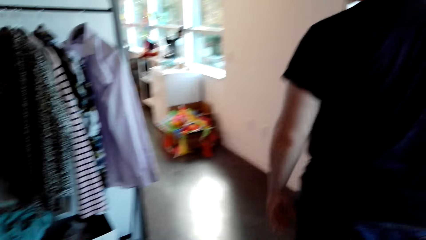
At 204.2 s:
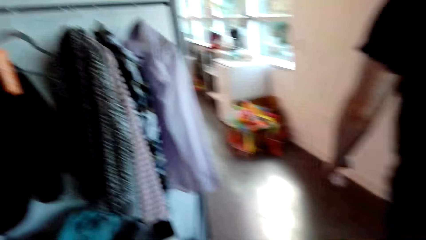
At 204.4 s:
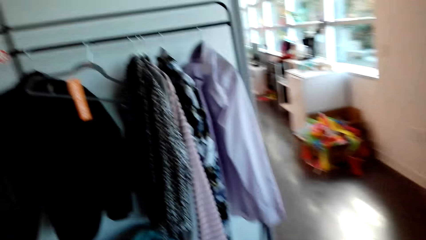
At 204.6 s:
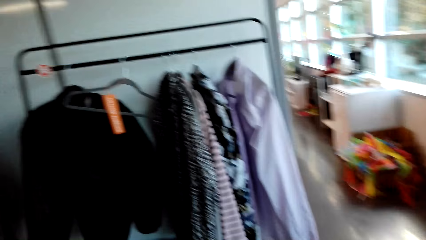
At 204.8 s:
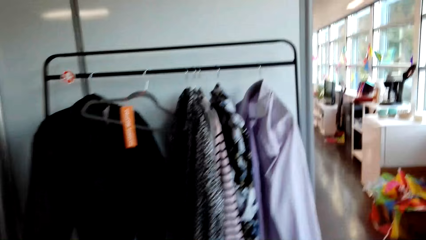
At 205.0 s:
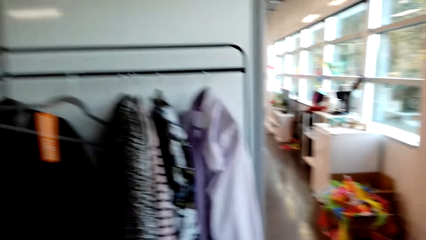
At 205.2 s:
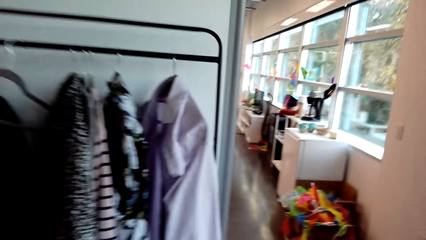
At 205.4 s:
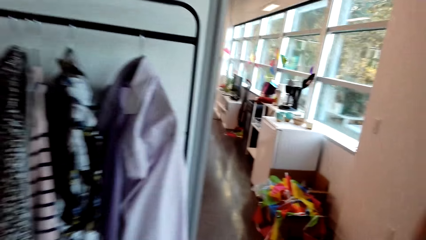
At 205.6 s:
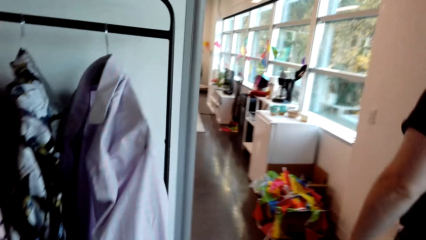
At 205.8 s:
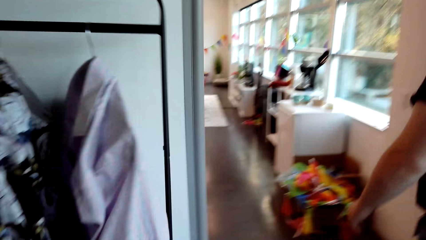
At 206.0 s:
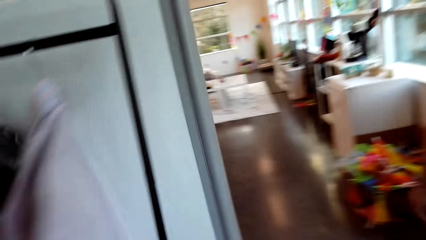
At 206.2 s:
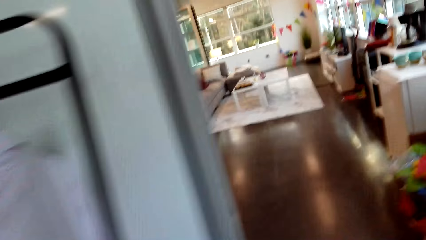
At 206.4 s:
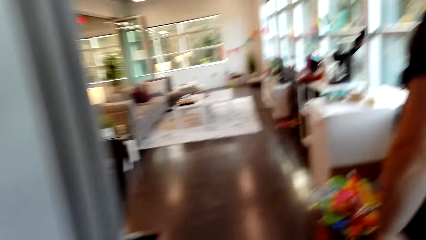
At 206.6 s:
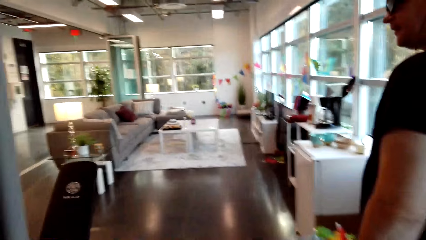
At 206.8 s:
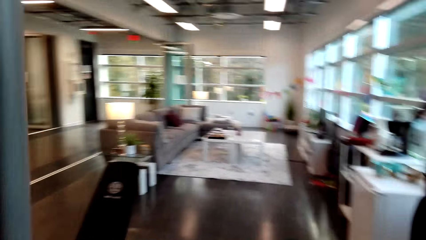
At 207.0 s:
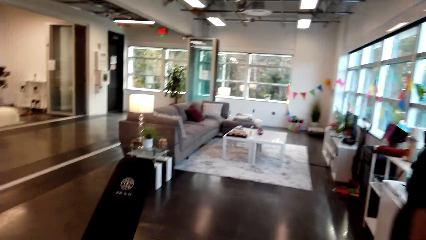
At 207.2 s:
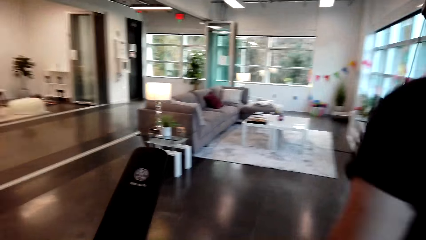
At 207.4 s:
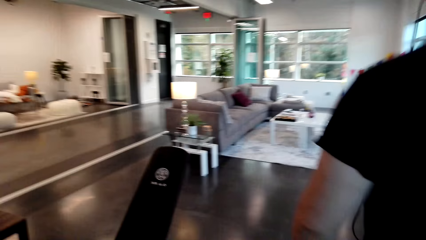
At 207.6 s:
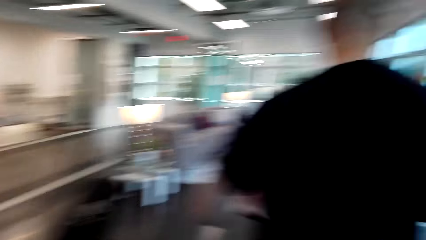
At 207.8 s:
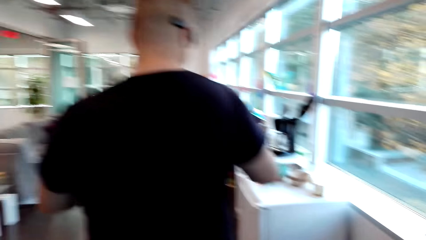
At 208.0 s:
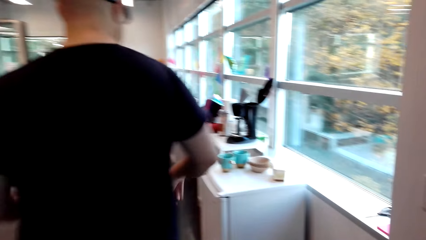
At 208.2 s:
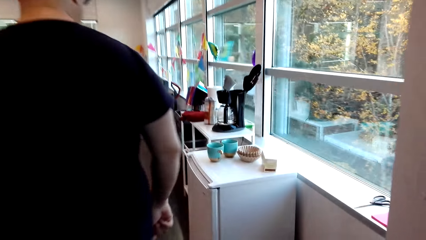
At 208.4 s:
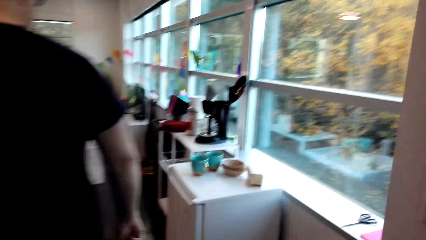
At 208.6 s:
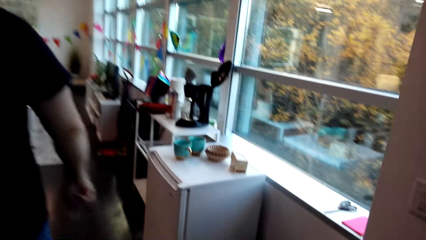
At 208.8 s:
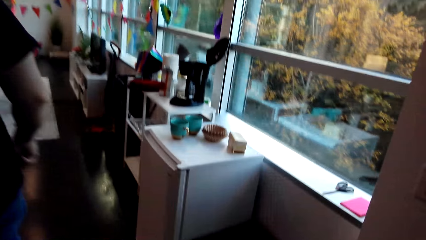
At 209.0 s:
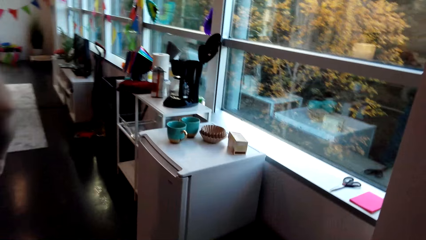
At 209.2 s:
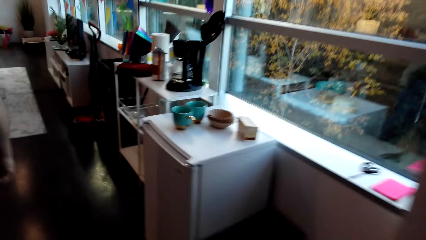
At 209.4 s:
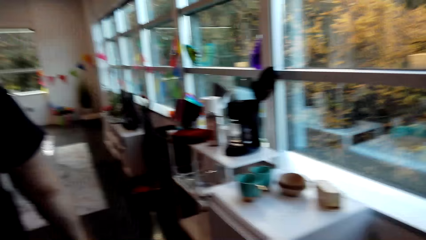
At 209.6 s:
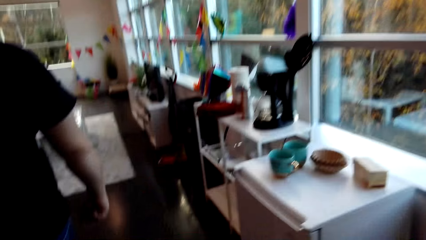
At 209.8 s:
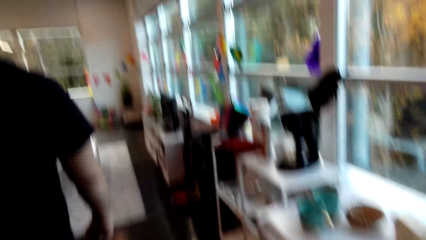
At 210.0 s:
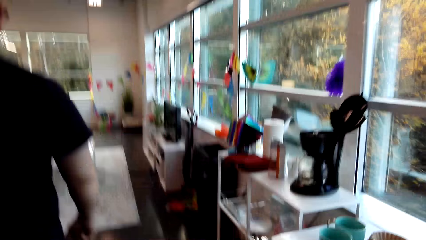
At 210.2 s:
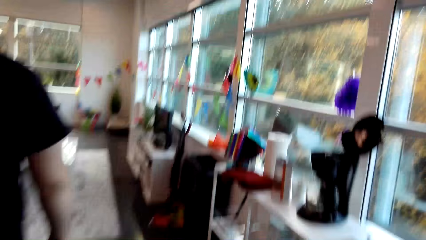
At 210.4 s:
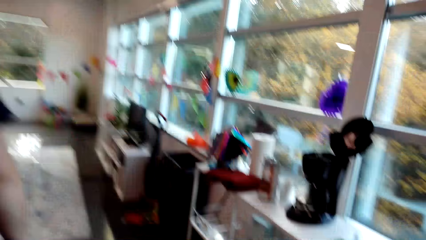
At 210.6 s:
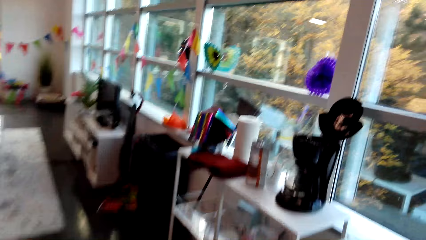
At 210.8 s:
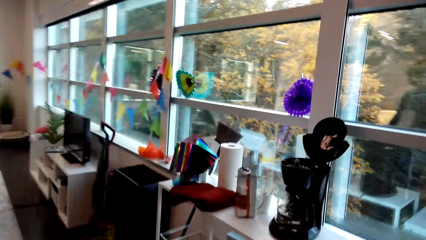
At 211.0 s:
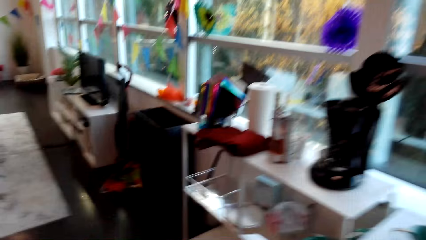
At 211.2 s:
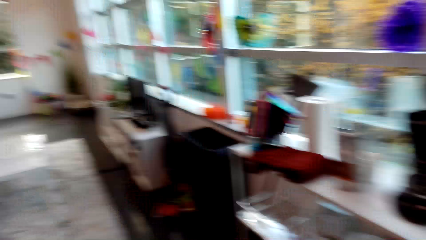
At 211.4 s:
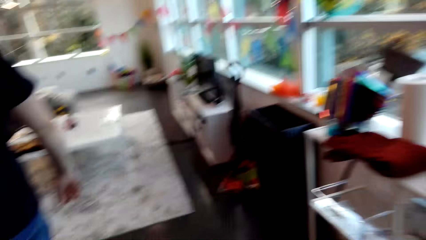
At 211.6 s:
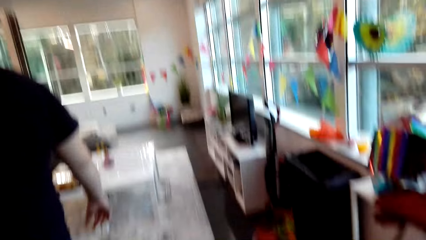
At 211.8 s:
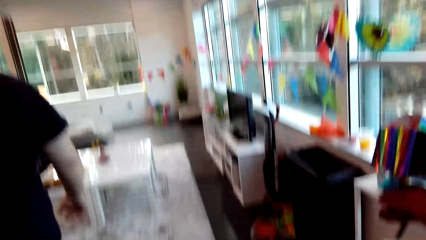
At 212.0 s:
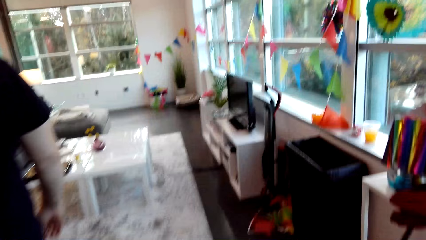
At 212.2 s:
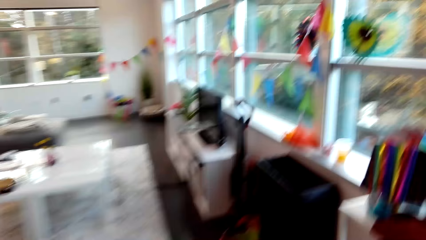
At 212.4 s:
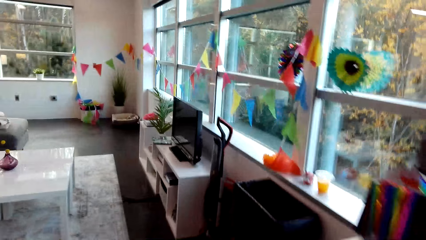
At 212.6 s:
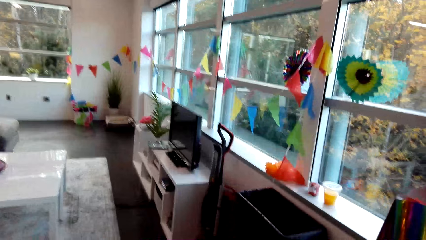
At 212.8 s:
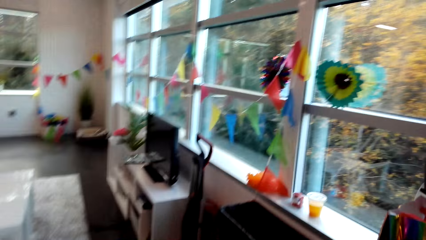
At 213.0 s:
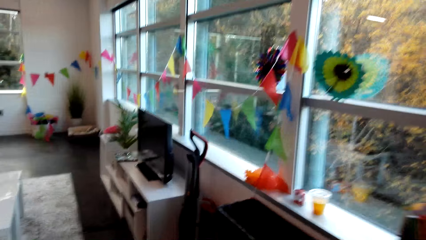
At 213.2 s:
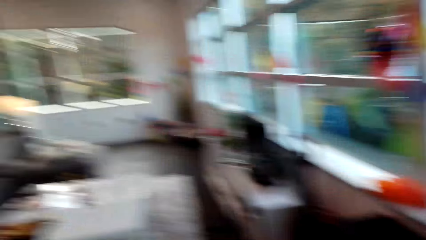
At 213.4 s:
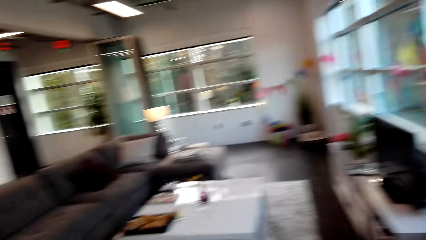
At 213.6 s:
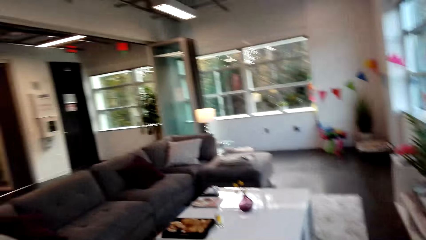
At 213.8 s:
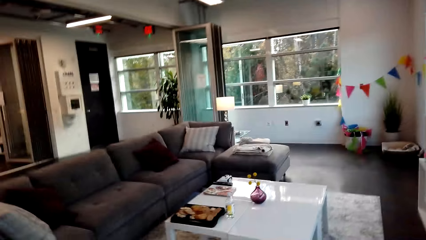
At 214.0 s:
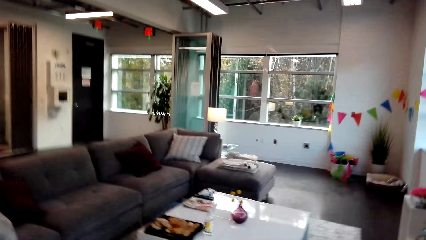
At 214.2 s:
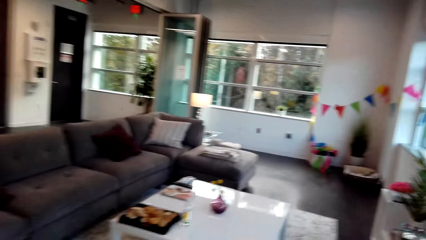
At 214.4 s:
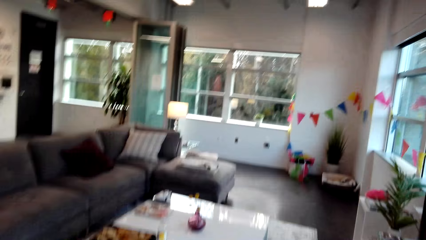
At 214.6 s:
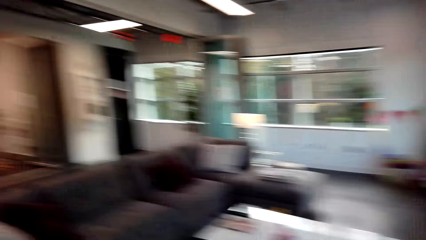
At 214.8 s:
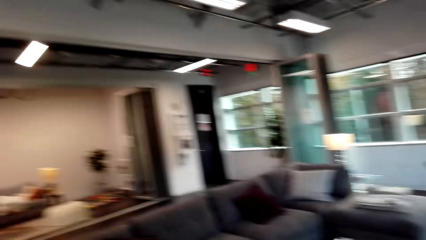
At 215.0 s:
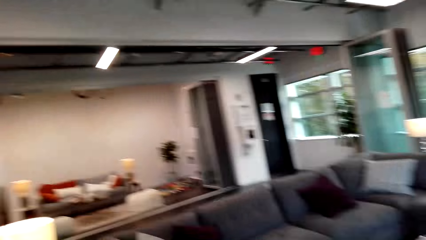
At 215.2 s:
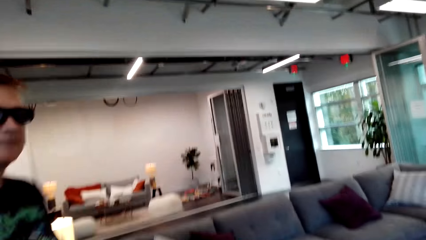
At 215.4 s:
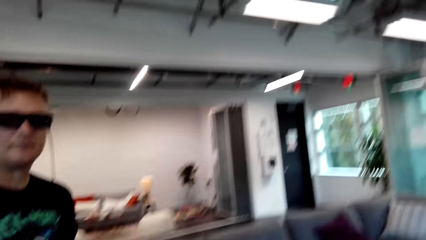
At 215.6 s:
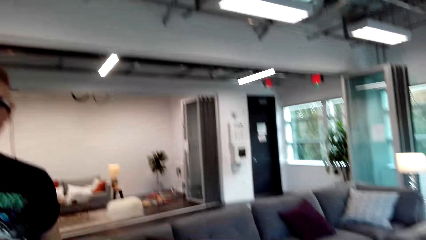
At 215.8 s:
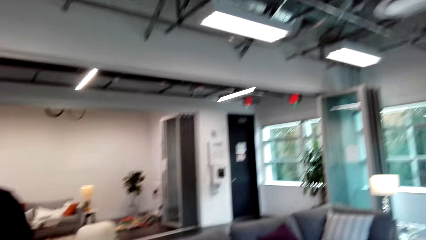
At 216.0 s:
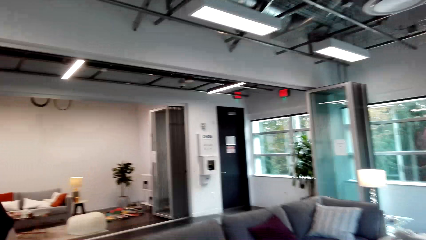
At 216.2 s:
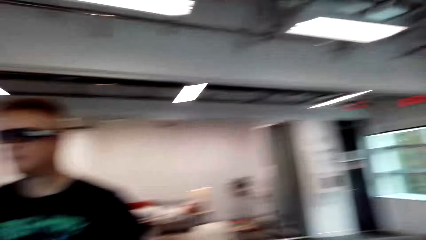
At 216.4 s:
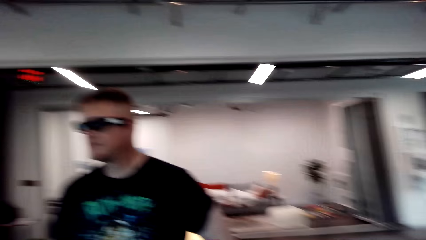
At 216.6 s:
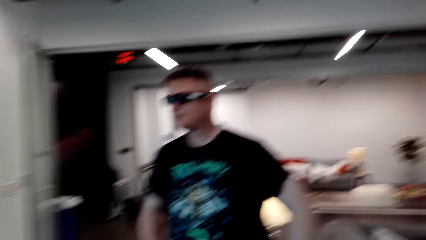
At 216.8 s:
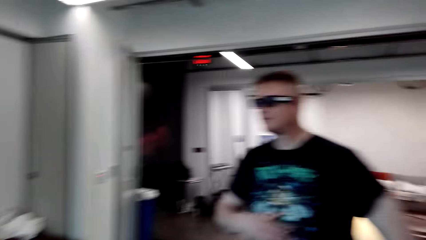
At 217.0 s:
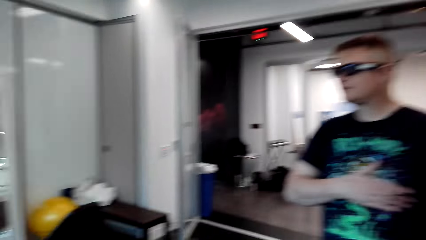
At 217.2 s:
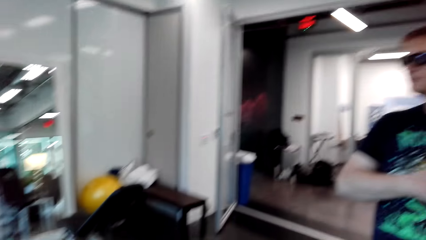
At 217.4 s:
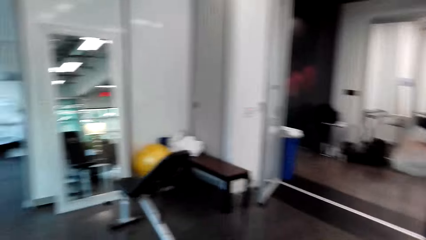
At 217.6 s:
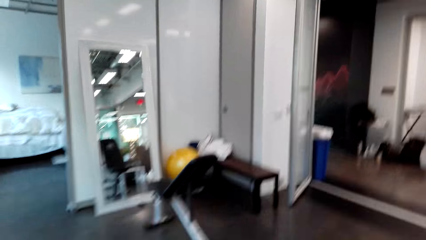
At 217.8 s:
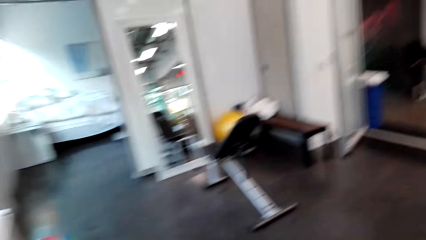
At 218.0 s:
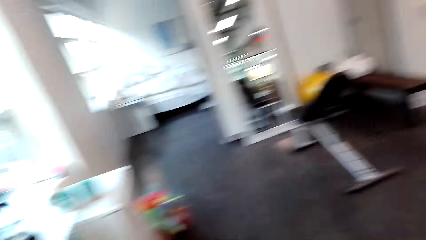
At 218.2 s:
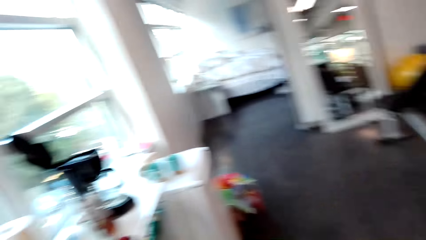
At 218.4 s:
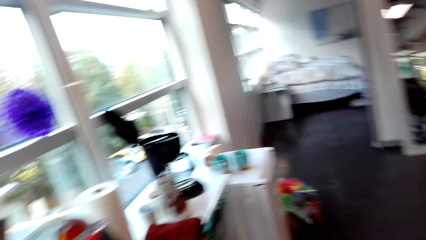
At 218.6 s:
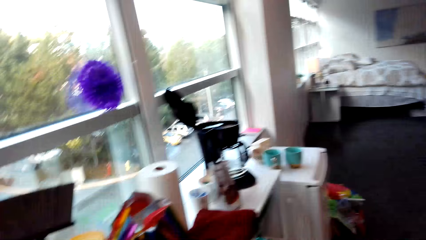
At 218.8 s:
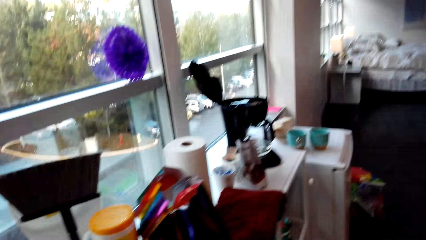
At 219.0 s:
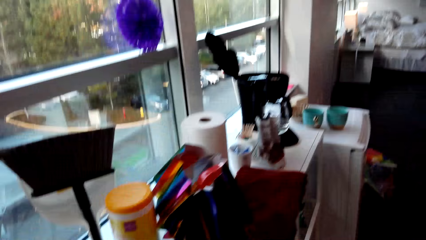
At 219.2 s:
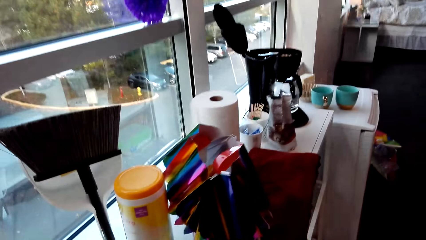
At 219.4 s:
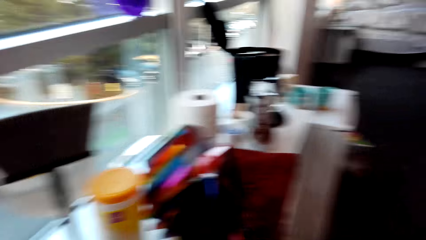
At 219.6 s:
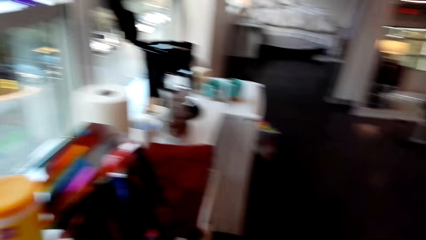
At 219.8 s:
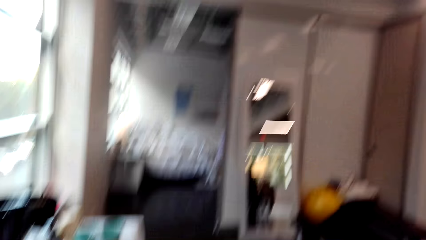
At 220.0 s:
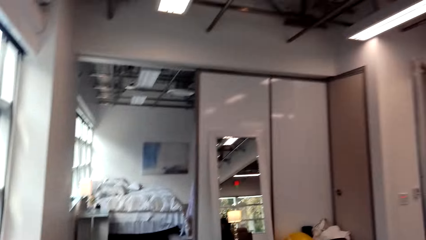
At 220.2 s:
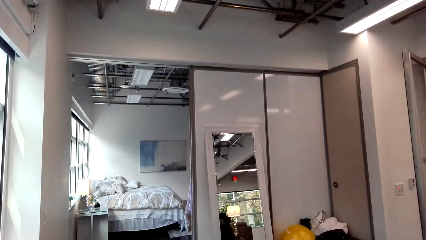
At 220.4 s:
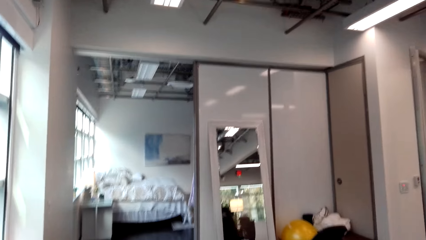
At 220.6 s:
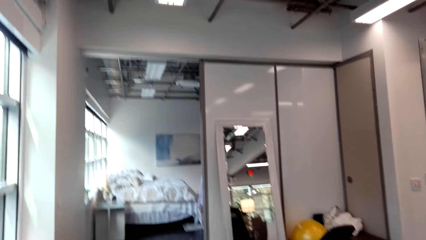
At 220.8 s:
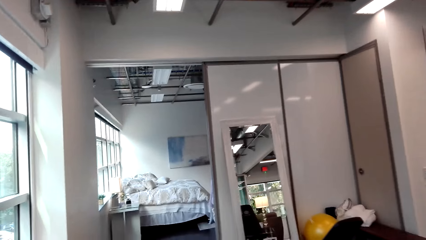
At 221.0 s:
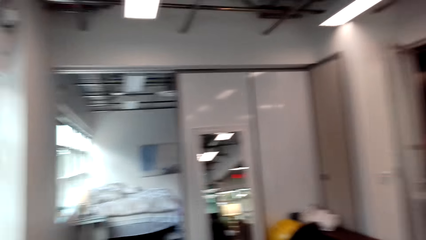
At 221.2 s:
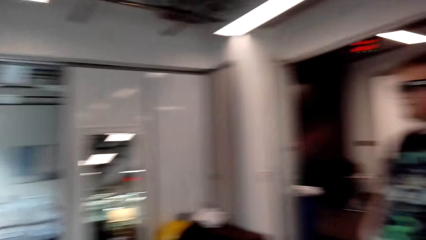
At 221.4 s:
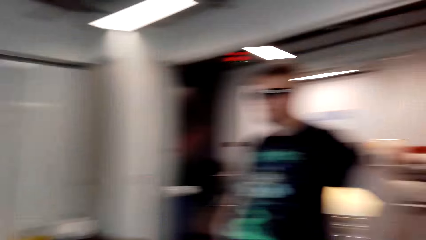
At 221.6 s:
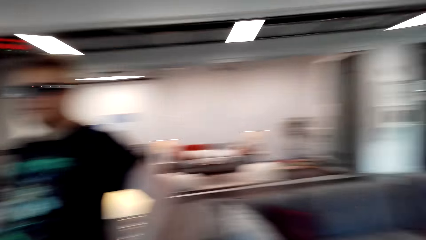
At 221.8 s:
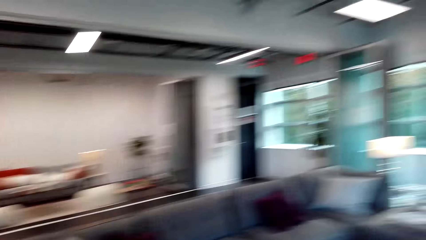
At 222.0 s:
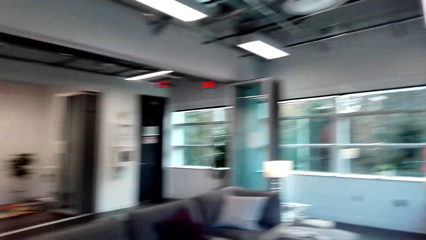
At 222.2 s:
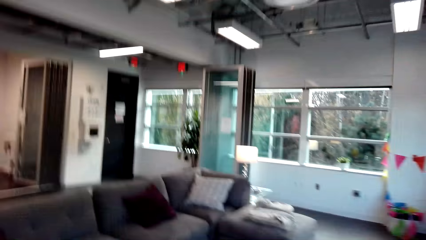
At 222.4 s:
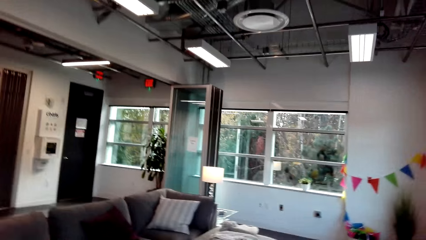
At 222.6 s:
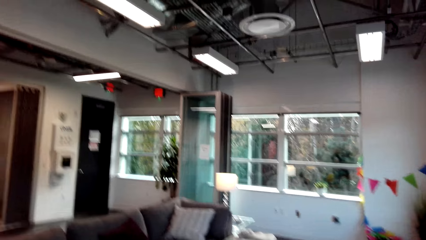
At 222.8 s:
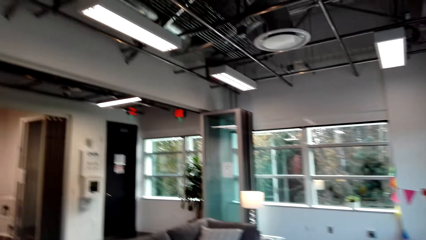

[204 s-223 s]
A man walks out of the bedroom. The camera wearer moves. The man points and speaks. The camera wearer moves. They look around the room and speak.
